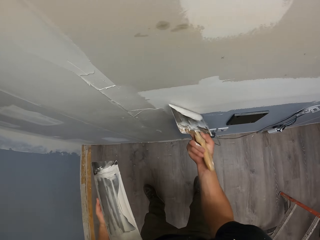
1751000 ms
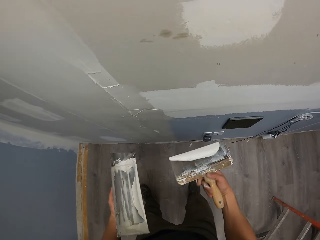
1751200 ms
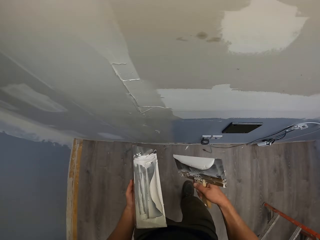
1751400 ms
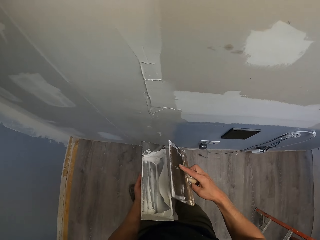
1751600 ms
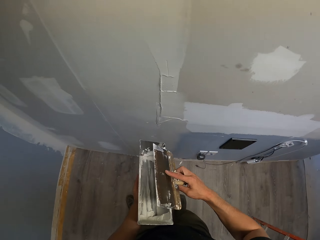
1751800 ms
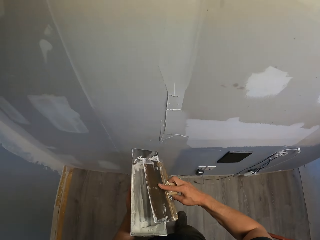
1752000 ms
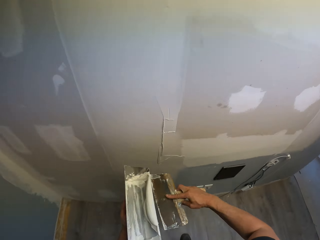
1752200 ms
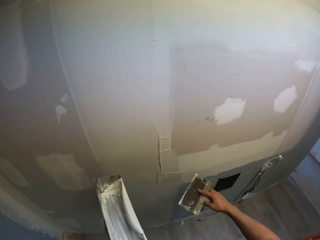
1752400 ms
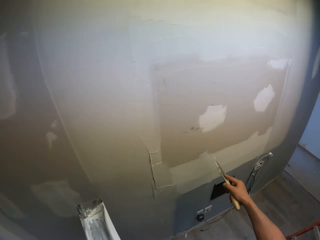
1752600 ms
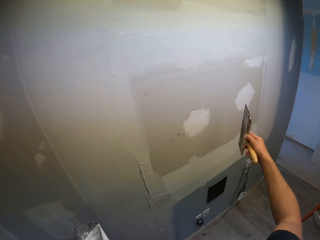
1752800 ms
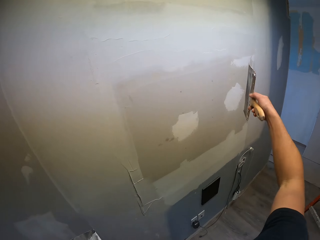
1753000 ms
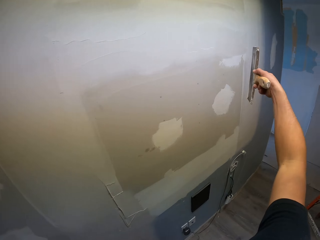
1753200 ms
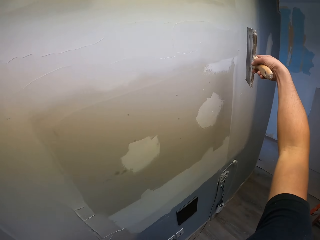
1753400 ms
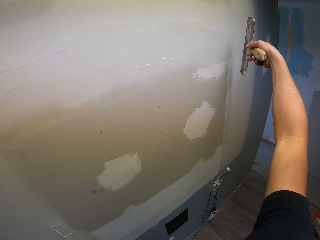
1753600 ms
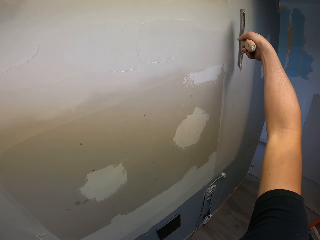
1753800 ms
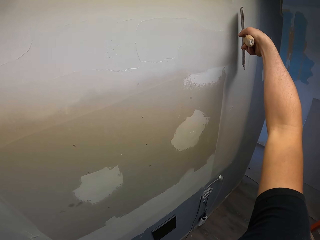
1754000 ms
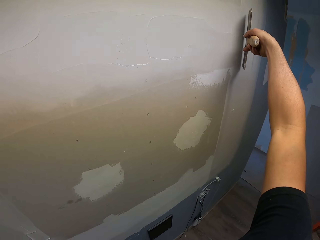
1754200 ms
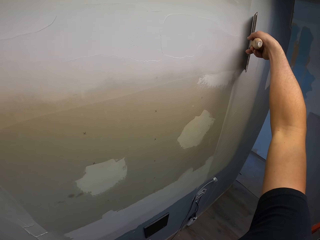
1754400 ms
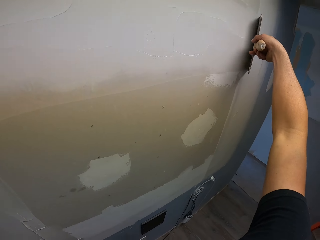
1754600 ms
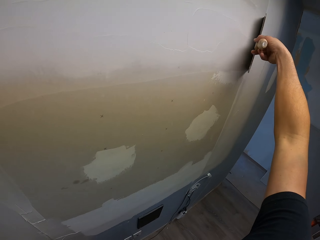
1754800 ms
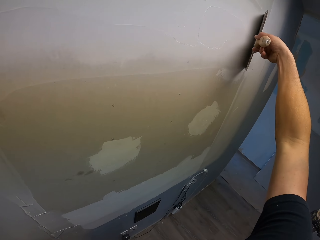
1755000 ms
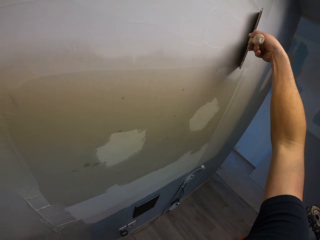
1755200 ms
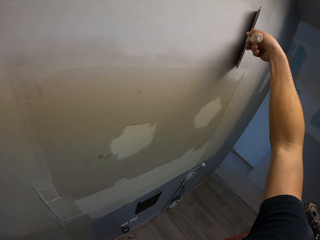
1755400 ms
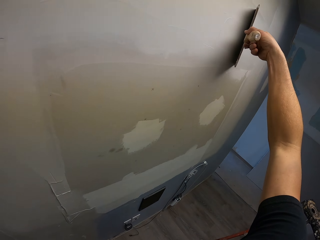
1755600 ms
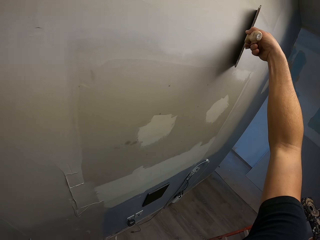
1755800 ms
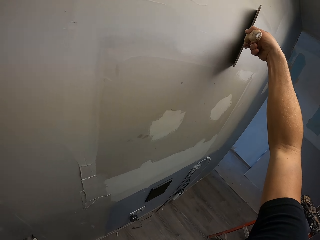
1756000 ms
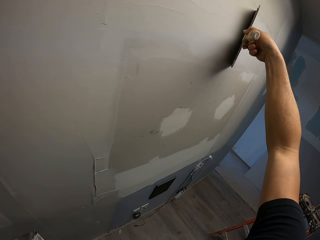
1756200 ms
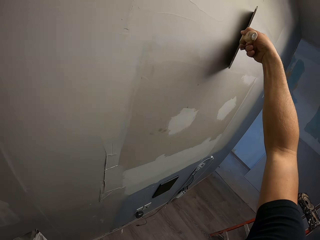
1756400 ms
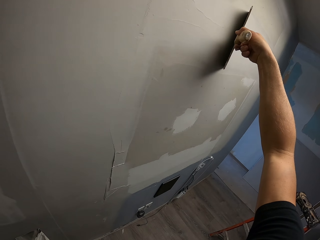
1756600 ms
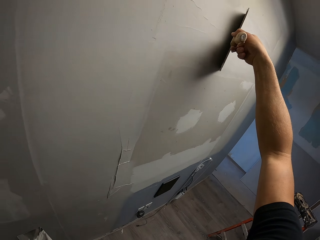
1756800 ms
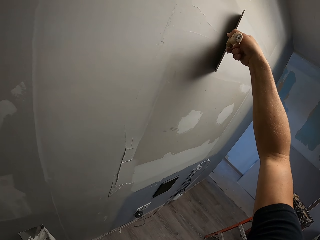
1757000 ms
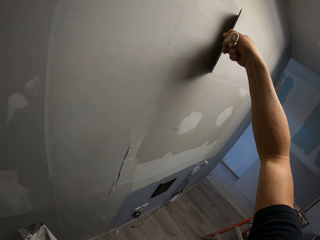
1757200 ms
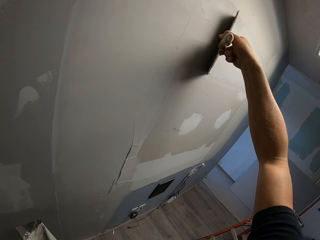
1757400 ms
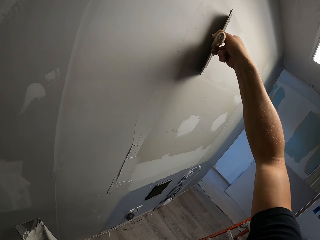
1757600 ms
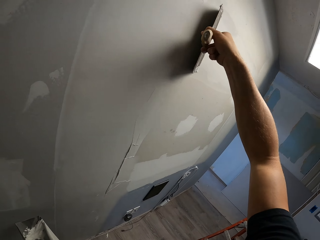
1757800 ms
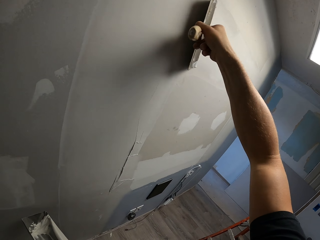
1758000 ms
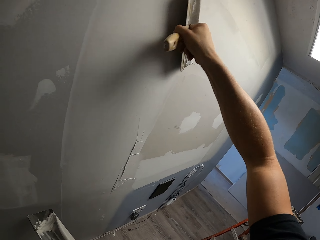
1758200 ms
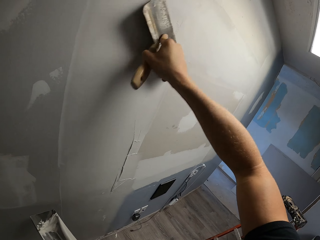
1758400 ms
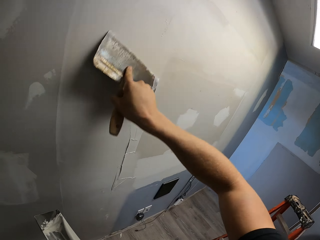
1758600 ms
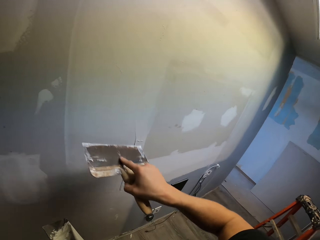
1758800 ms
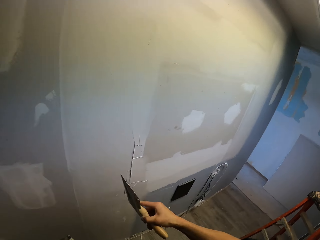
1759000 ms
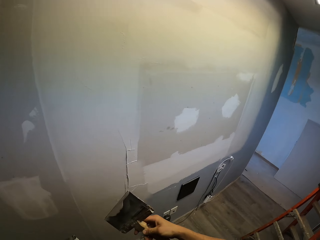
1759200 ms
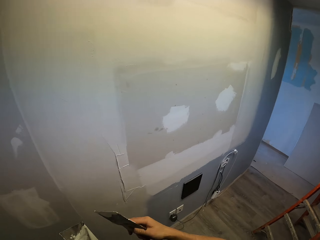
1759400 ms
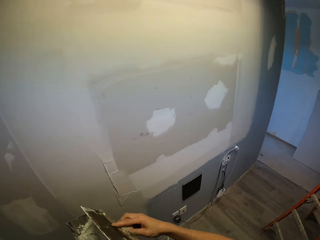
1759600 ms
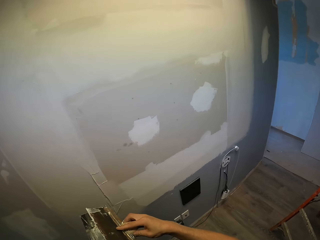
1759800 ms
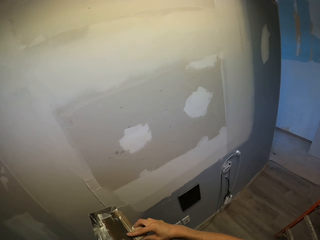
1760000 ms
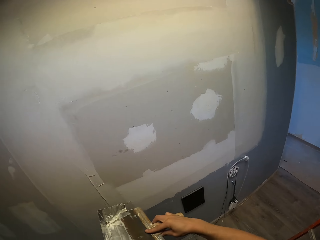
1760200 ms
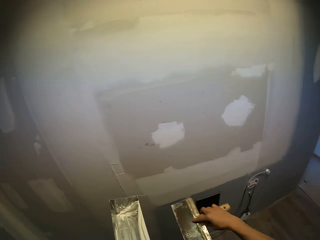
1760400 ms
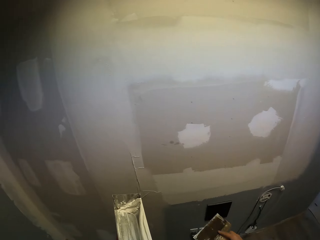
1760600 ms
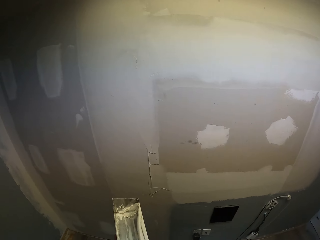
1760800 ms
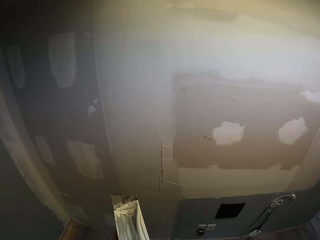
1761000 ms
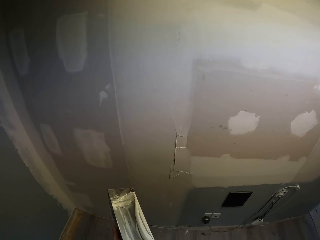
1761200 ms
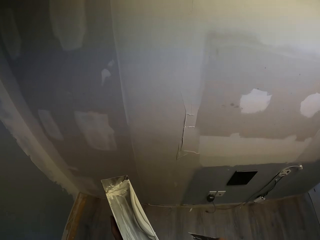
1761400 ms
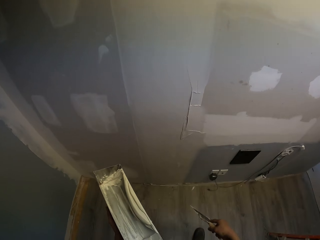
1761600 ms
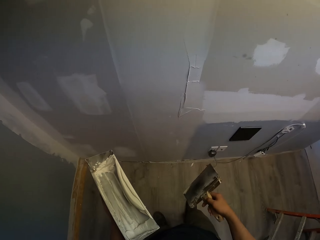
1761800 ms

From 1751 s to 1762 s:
The camera wearer puts the putty tray in the tray. They remove excess filler or putty from the scraper. They remove the putty from the wall. They spread the filler in the wall. They remove excess filler from the scraper. They put the putty tray in the tray.

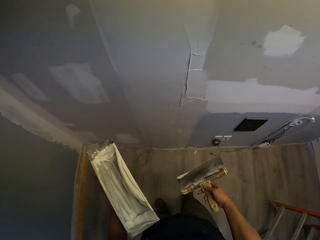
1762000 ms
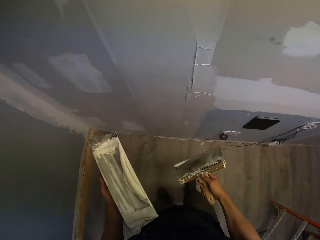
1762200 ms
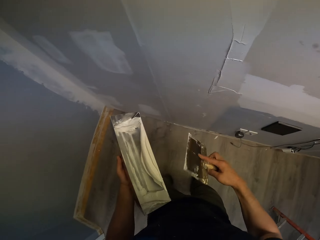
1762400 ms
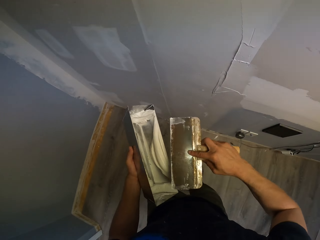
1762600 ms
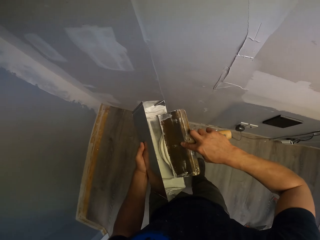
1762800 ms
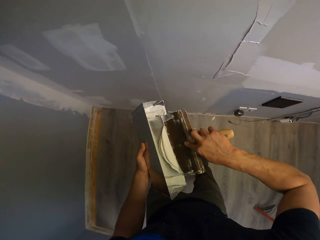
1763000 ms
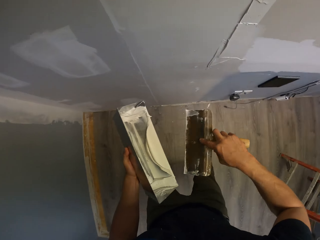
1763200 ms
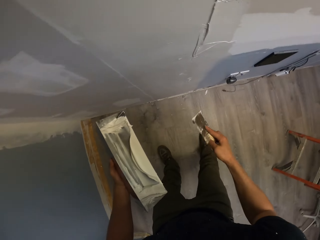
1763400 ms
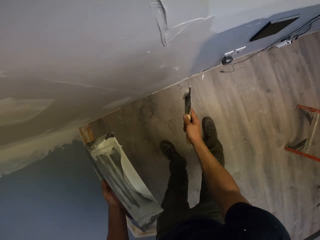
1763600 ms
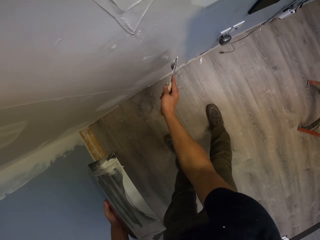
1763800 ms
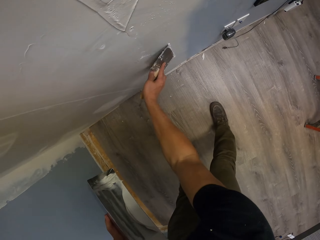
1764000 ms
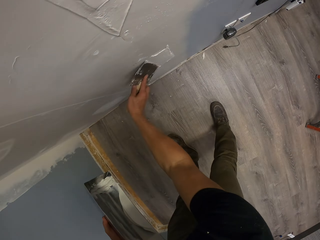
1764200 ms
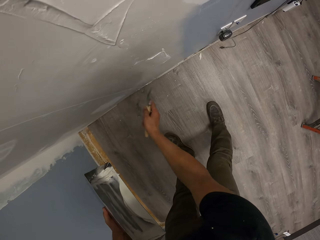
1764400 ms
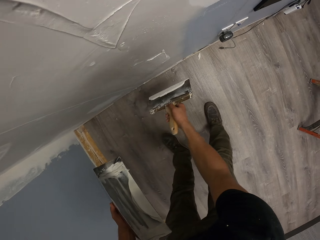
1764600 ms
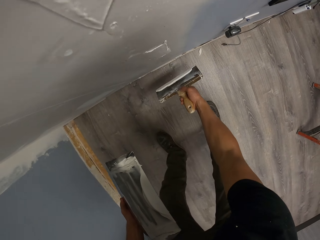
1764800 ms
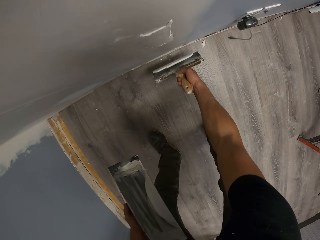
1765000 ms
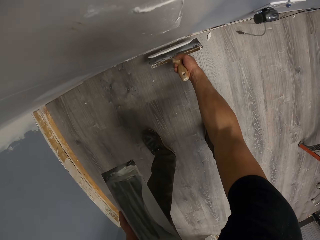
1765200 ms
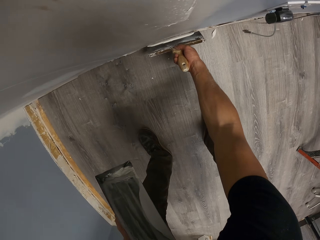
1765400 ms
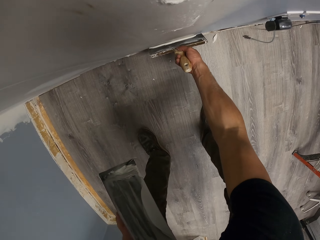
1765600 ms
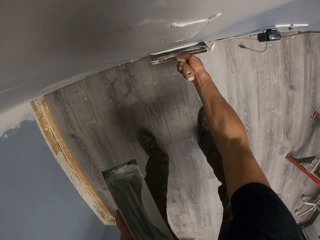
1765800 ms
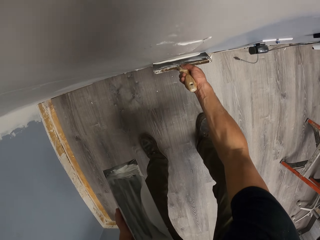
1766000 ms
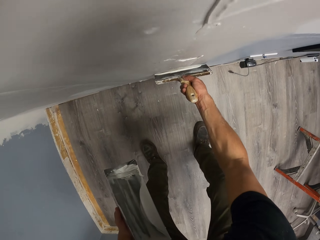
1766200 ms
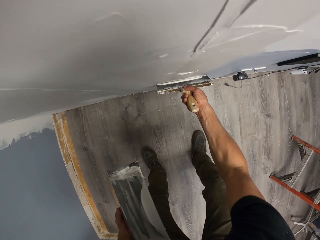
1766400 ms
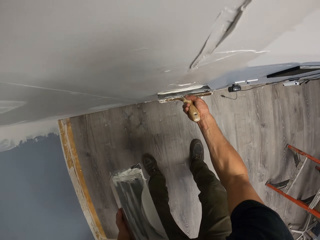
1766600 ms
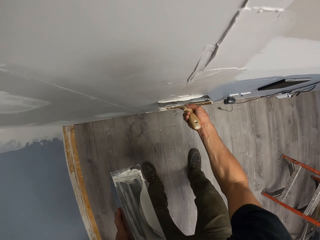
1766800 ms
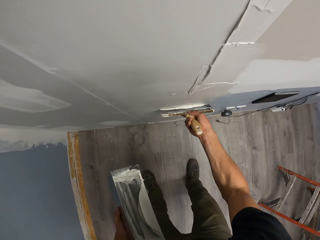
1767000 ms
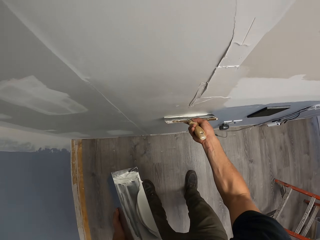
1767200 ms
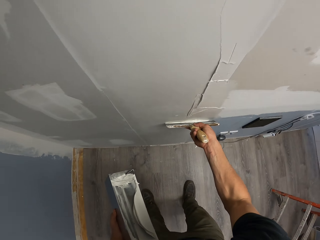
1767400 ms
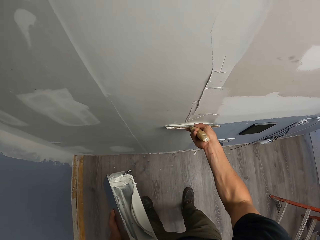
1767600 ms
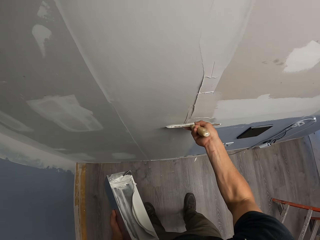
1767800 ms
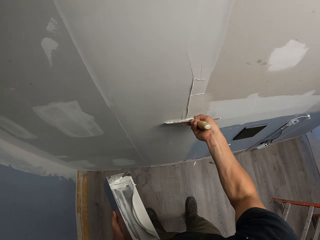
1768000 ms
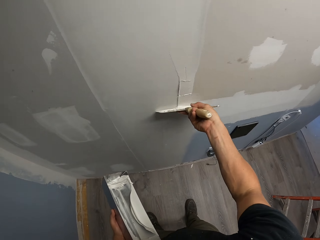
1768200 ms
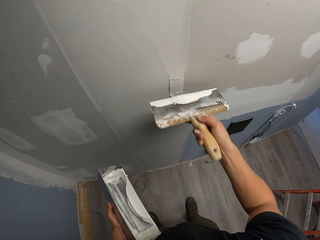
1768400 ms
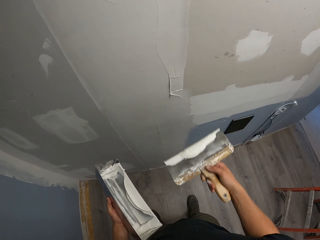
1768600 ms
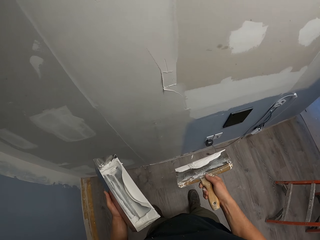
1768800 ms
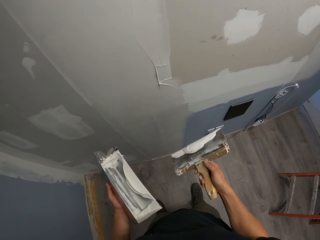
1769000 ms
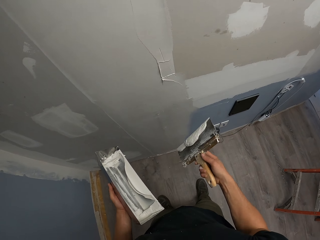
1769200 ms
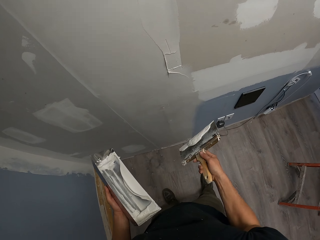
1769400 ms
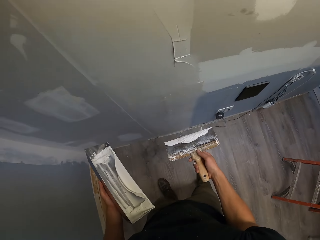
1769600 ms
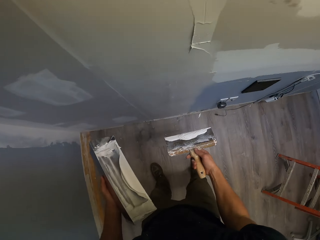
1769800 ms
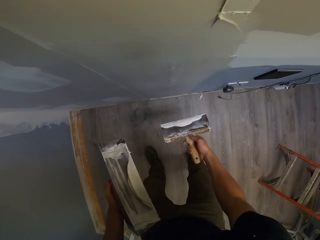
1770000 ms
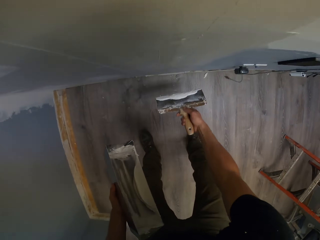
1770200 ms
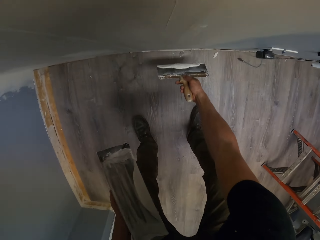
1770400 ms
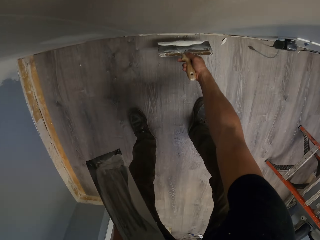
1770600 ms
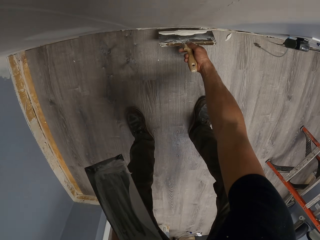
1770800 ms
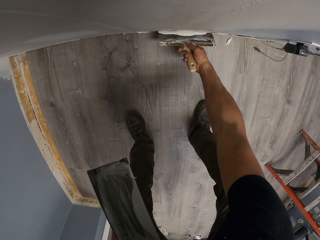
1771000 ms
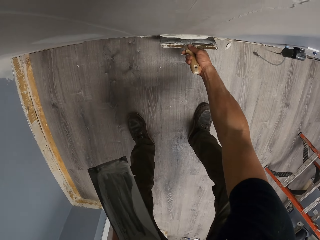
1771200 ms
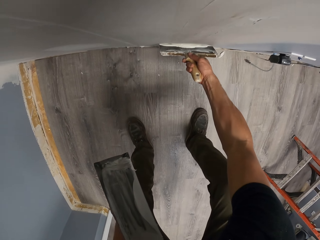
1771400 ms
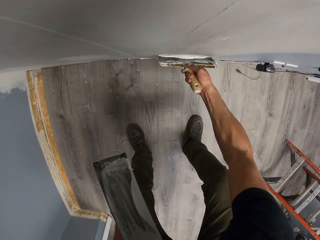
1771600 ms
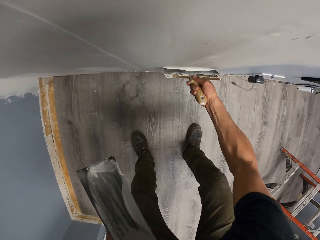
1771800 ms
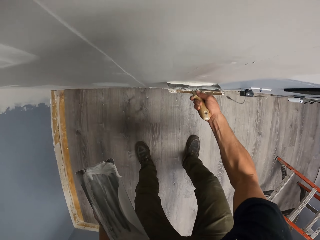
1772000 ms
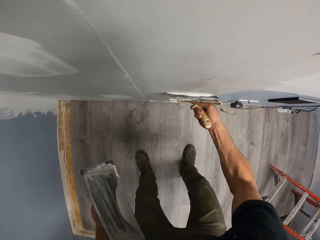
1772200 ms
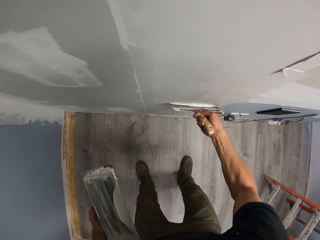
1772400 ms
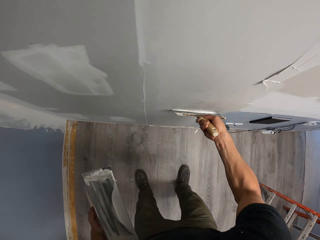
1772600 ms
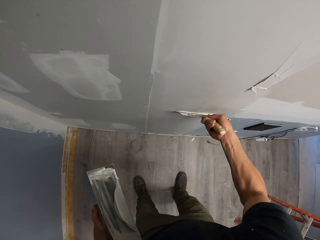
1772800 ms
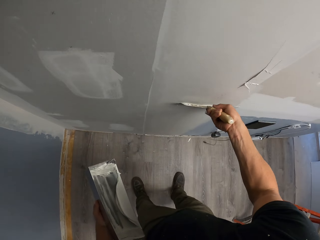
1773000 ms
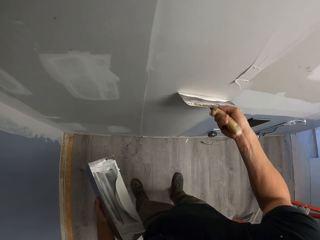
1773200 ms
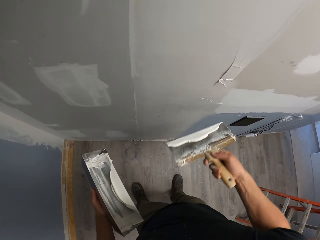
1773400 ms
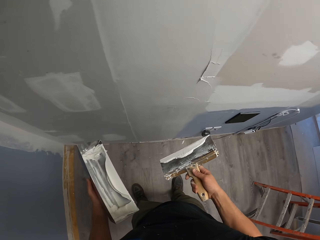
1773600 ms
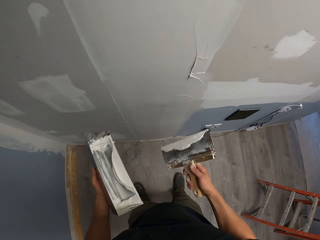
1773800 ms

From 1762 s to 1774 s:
The camera wearer takes the filler with the scraper. They spread the filler in the wall.
